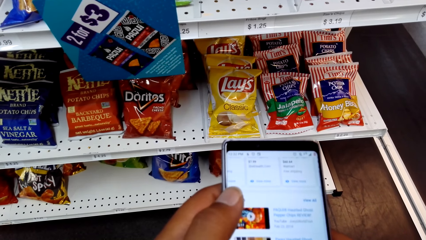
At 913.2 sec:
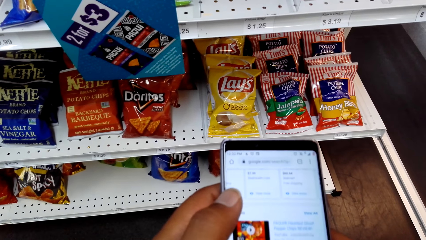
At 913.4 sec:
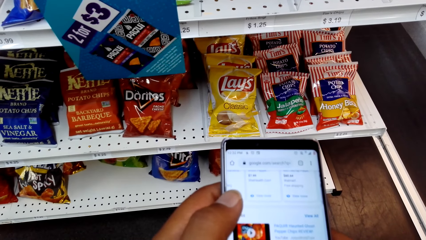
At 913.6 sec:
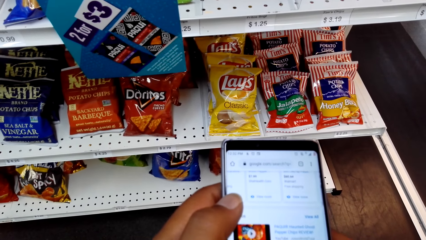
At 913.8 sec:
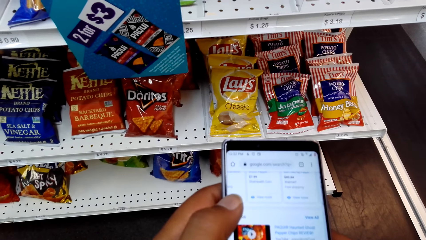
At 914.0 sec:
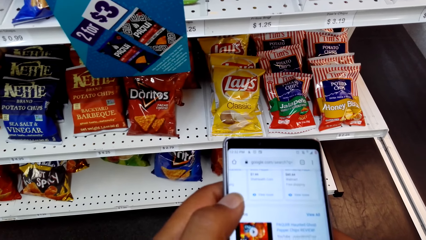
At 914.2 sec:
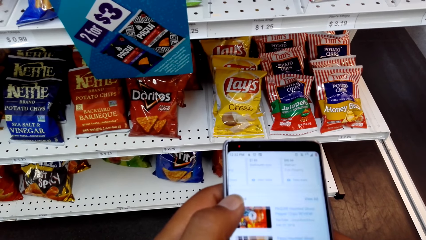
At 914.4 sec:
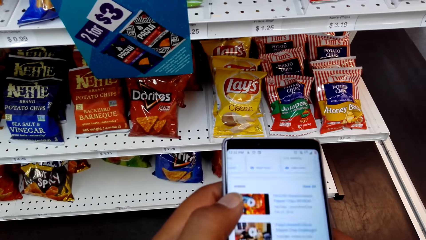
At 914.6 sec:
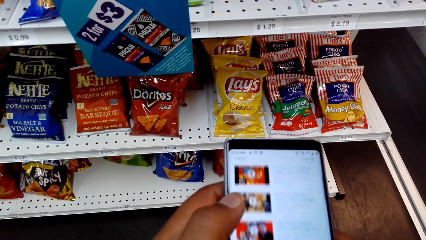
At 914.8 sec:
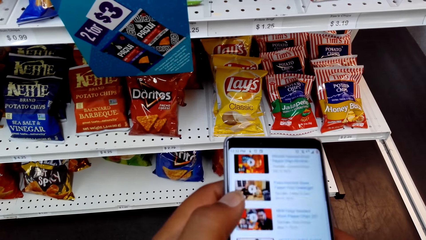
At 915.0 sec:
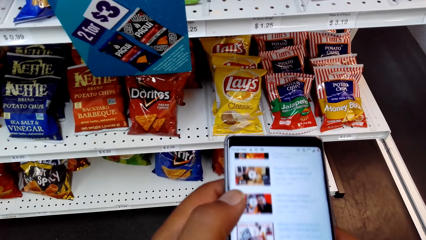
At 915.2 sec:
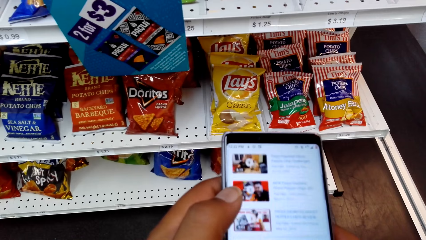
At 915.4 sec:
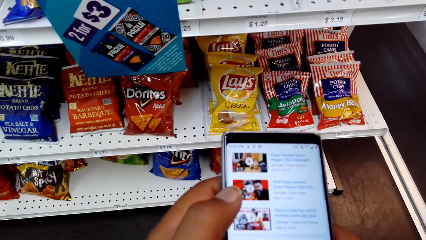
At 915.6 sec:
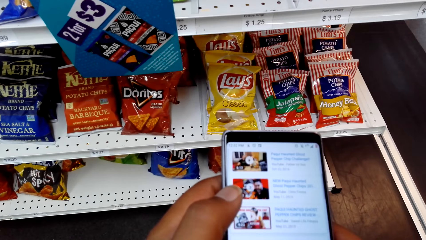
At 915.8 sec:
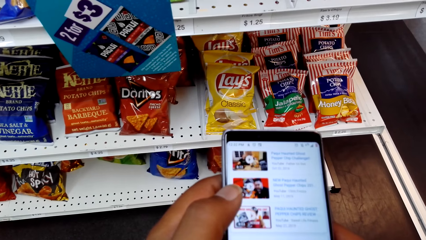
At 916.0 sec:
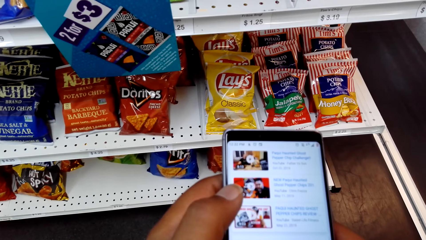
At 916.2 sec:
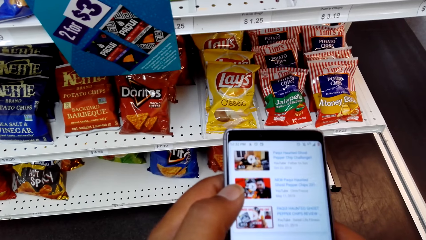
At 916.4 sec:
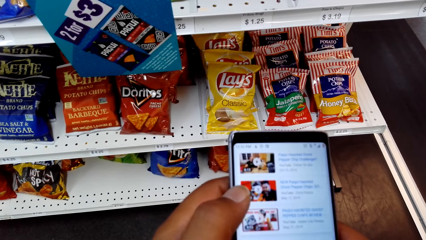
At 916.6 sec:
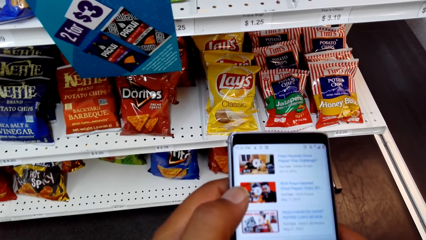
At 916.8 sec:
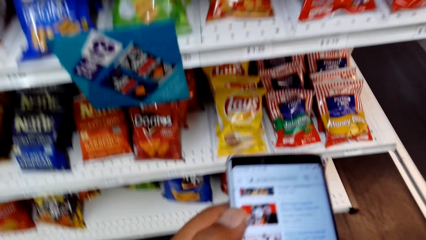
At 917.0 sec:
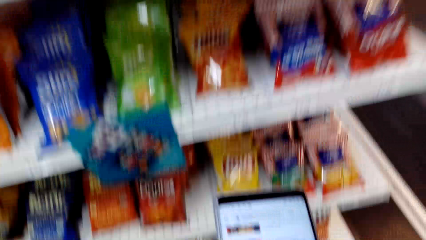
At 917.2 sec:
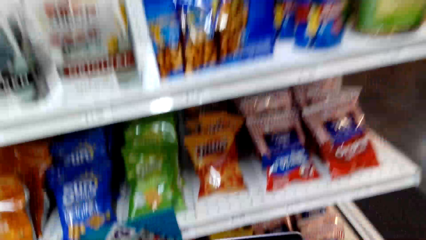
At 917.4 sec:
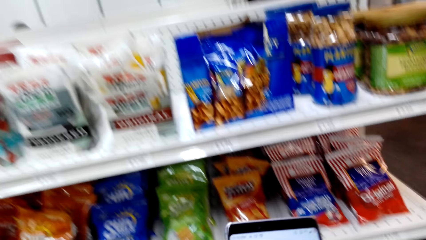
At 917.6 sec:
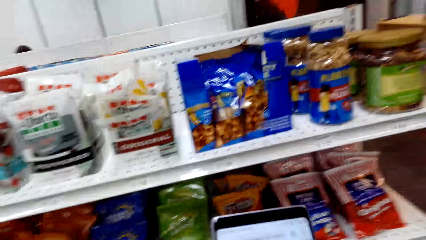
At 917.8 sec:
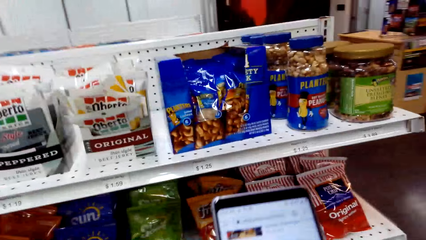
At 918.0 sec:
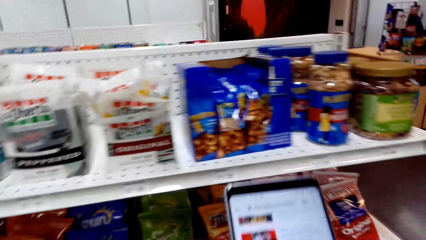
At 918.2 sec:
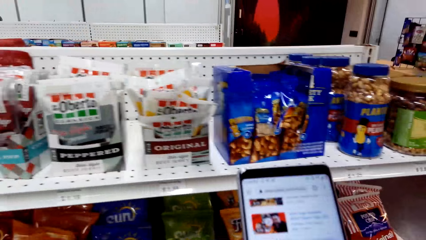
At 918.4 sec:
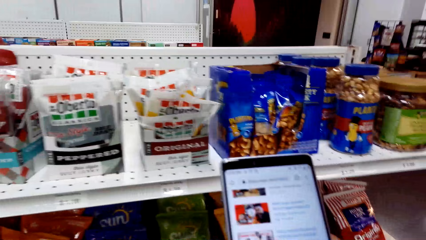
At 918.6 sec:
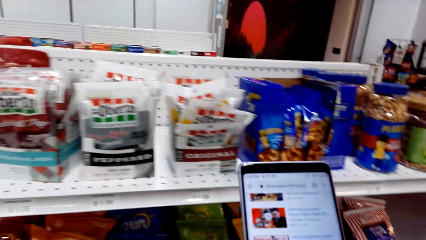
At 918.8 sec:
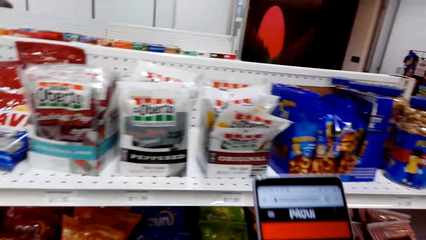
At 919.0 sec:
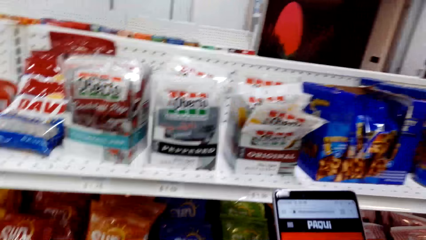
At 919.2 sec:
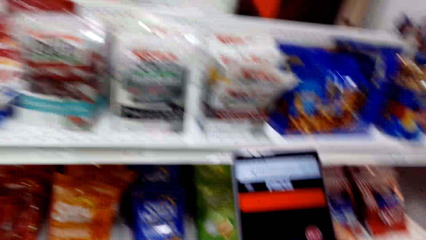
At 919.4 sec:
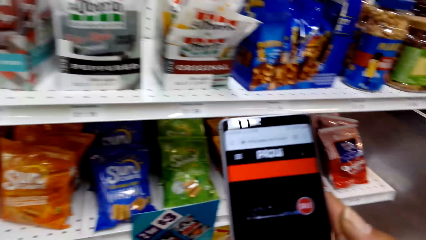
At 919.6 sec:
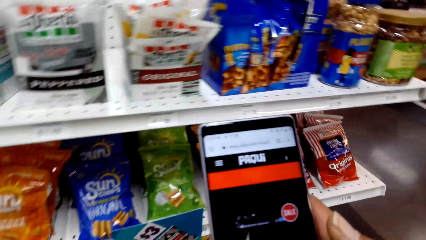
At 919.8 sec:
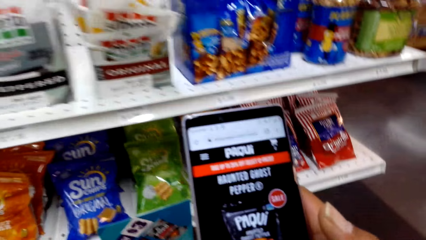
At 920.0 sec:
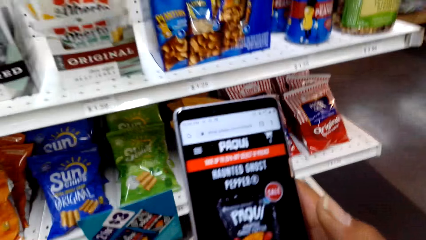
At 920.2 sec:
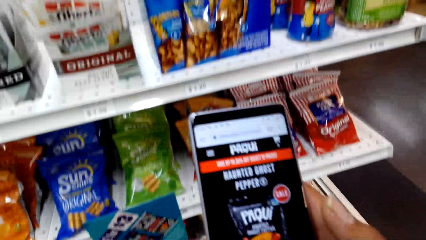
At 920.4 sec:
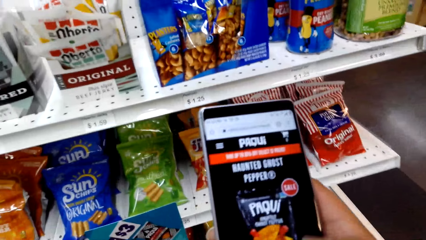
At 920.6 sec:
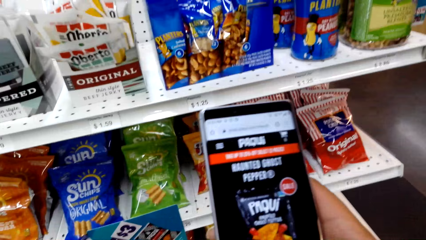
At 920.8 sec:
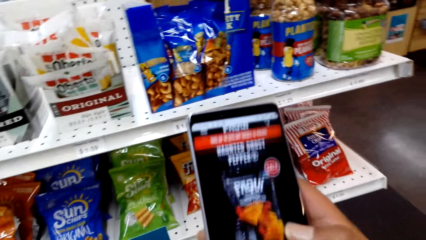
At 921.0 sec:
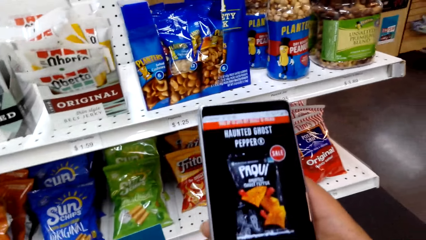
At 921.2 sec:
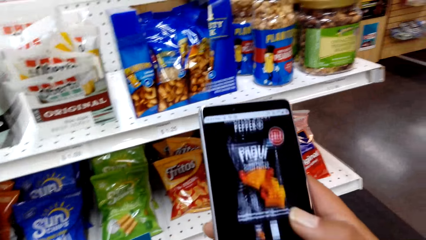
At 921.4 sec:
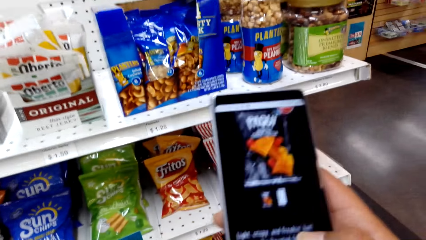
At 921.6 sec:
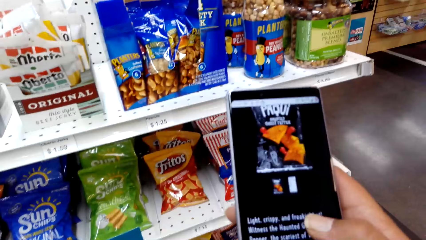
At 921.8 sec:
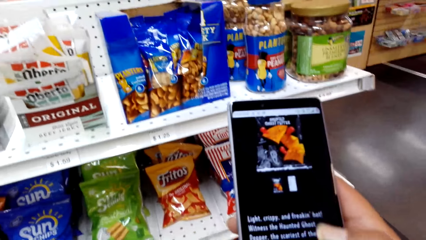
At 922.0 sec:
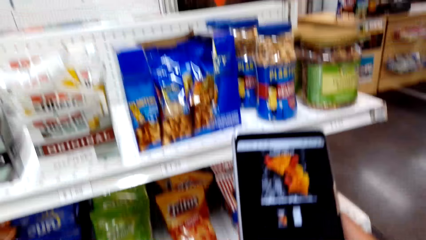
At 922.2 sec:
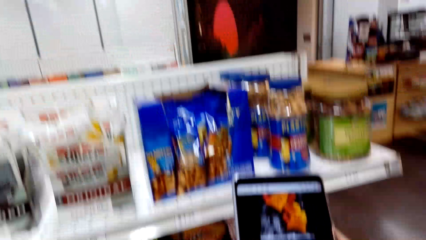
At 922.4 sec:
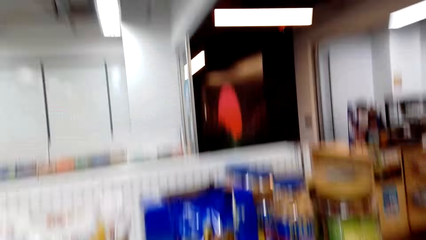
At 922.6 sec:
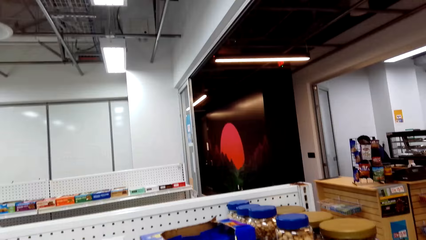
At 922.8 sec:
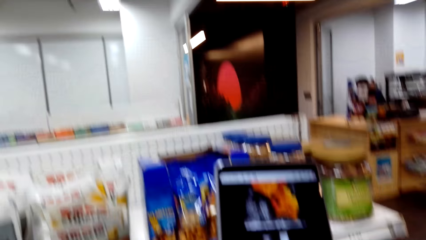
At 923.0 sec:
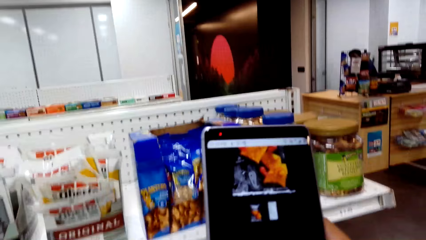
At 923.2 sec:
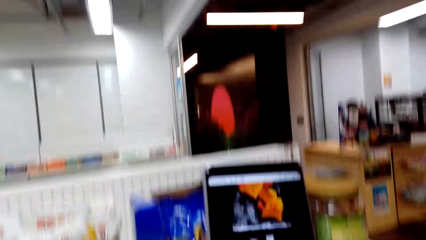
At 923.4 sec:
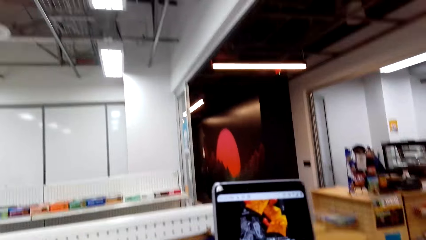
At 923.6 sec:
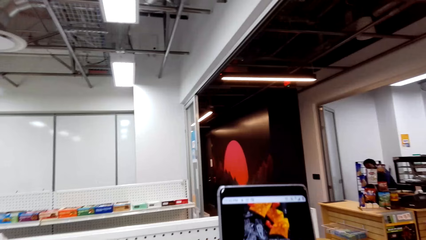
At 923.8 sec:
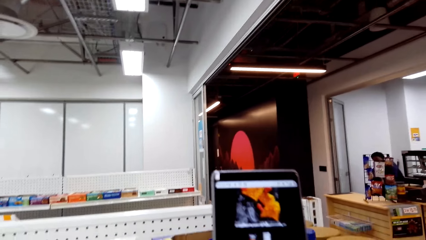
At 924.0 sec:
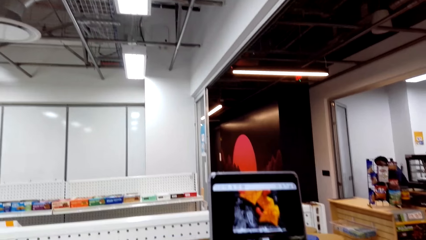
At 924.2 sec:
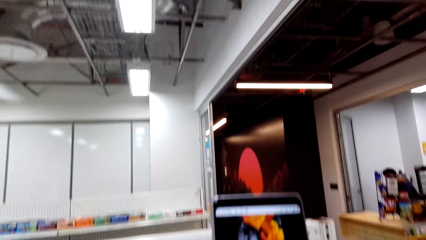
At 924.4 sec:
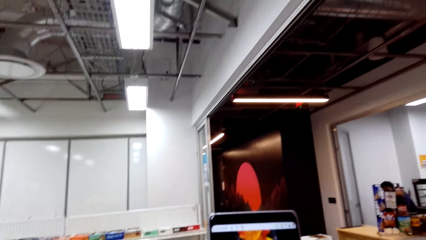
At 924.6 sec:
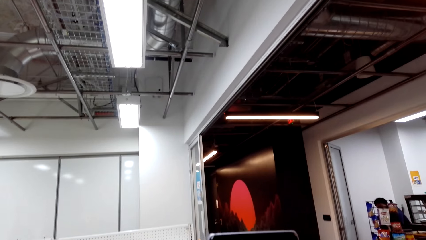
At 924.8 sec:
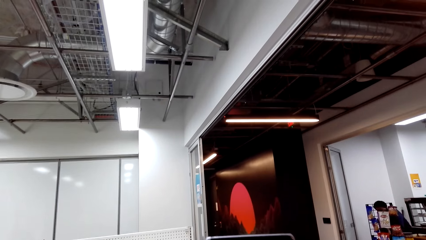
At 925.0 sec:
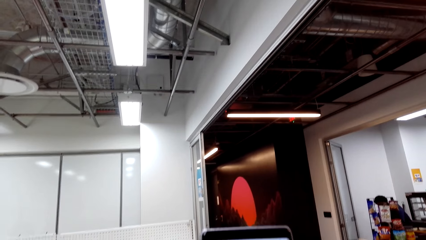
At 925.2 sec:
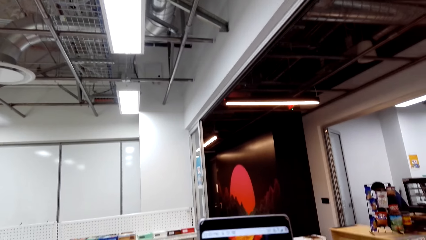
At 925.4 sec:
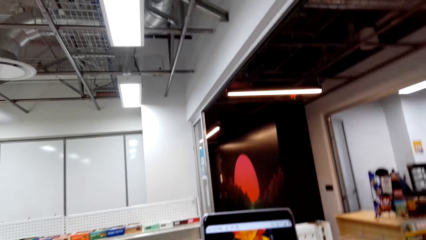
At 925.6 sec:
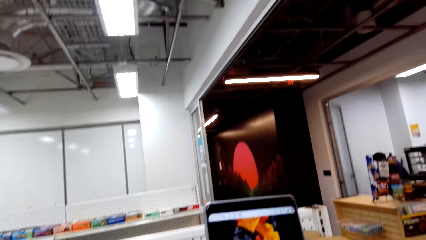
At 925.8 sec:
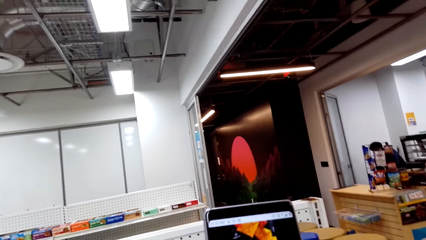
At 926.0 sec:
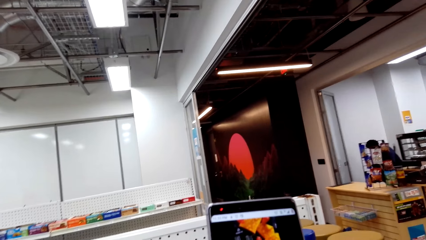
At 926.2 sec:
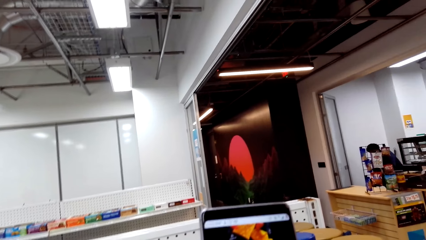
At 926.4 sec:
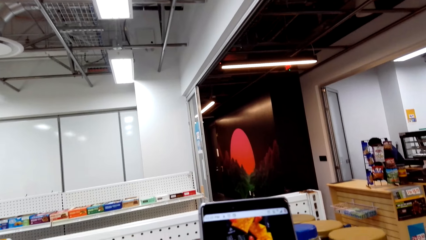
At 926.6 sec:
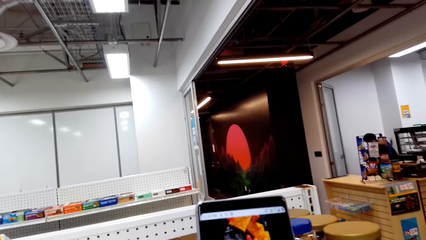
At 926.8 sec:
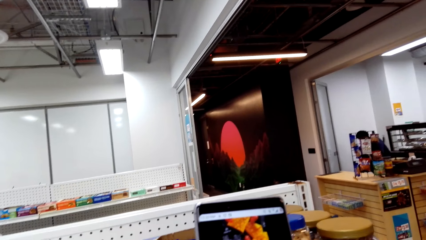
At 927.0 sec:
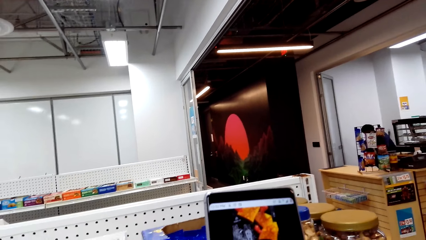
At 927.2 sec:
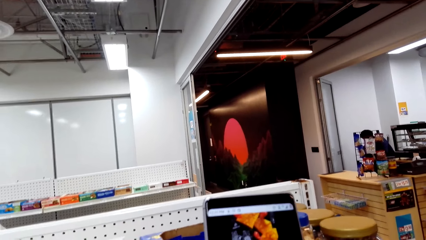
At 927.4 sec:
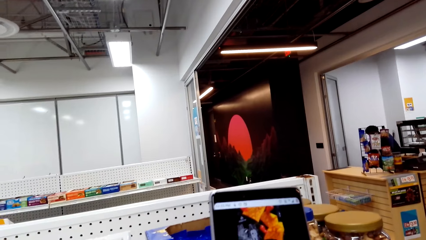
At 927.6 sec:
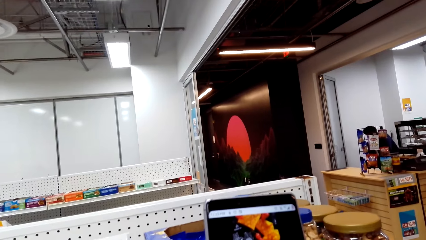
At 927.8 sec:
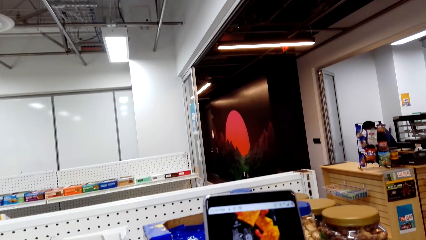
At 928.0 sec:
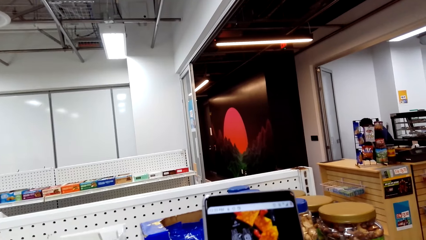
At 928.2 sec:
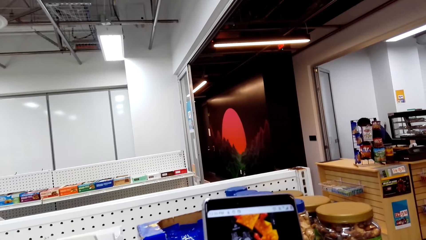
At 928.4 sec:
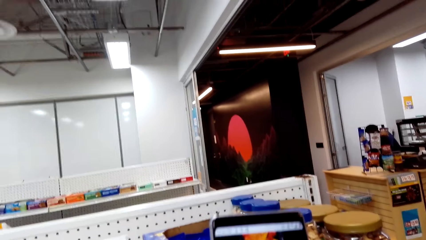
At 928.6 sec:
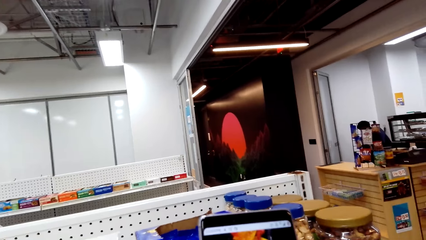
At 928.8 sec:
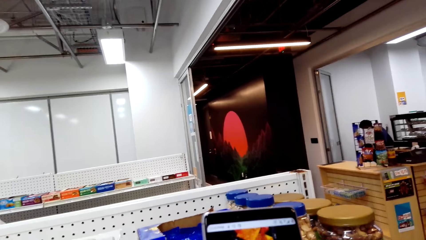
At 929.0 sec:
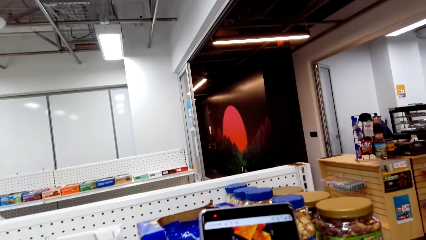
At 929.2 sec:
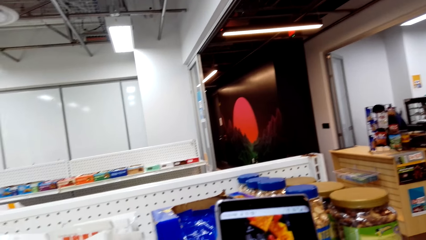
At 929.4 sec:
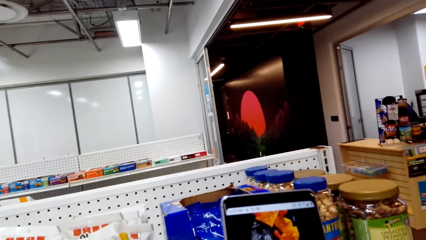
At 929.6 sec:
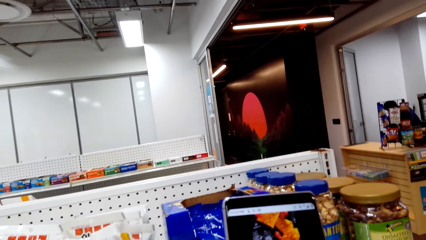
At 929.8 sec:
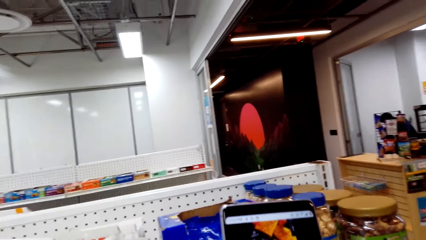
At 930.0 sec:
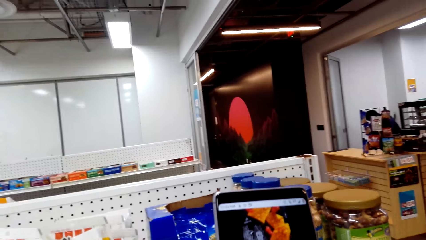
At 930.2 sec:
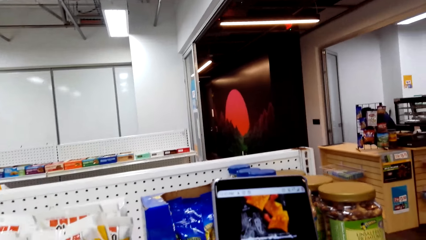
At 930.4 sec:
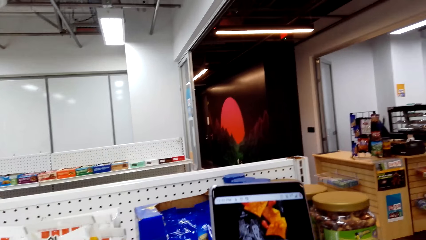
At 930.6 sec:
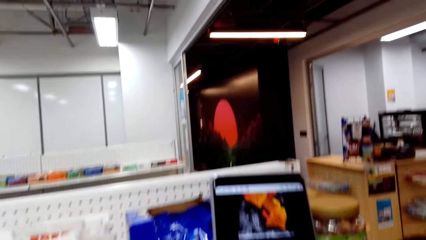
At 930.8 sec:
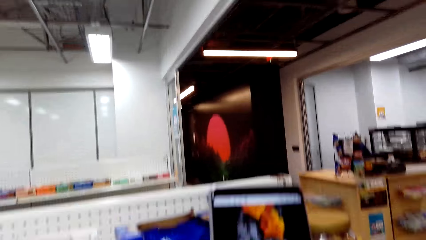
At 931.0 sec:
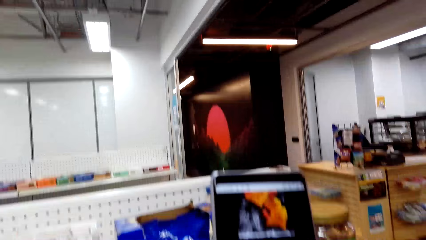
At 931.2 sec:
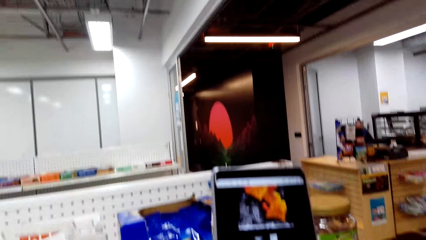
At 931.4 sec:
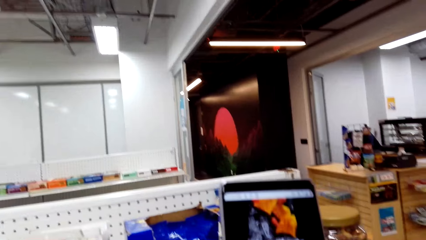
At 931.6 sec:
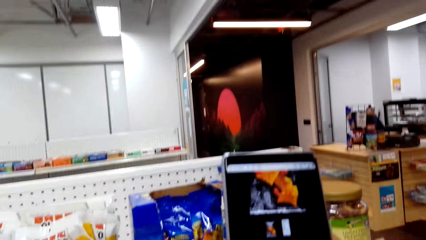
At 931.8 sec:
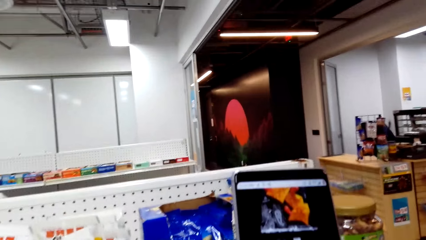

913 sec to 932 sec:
The camera wearer scrolls the phone. They talk. They stare at the phone. They scroll the phone. They scroll the phone again. They talk. They stare at the phone.
